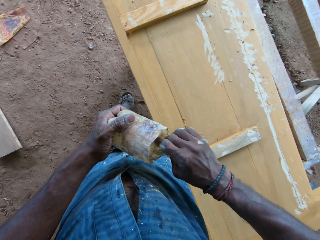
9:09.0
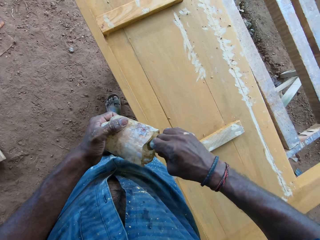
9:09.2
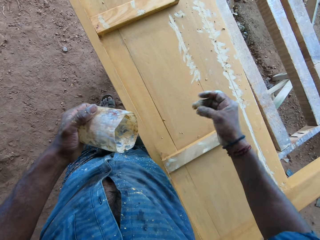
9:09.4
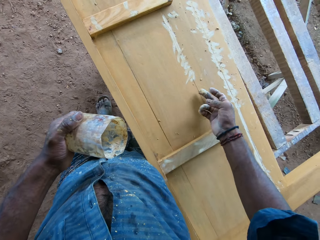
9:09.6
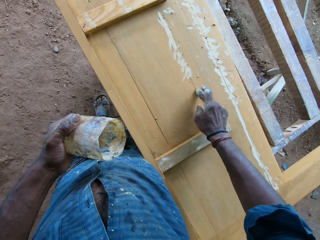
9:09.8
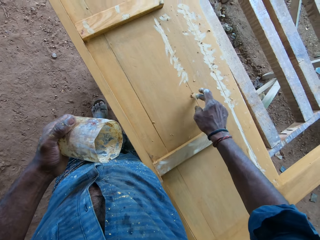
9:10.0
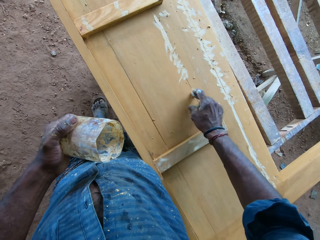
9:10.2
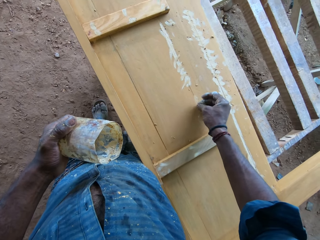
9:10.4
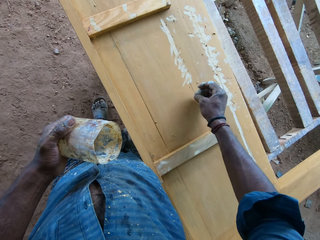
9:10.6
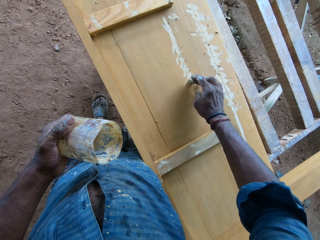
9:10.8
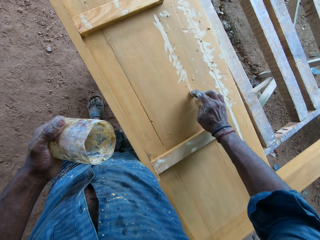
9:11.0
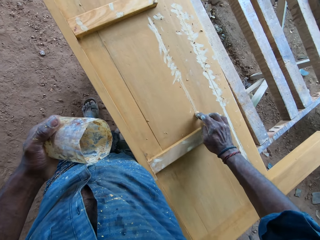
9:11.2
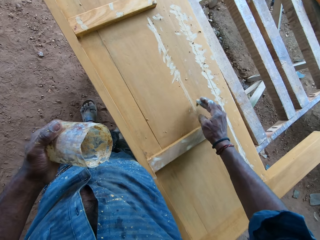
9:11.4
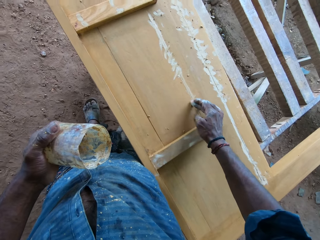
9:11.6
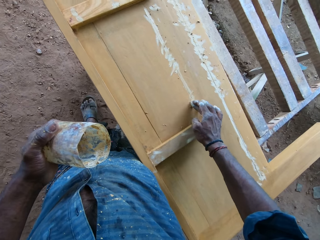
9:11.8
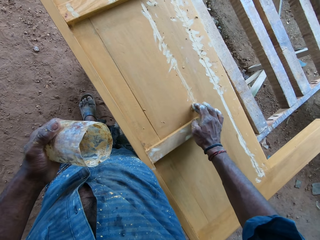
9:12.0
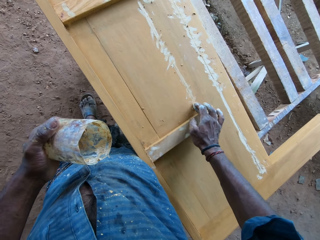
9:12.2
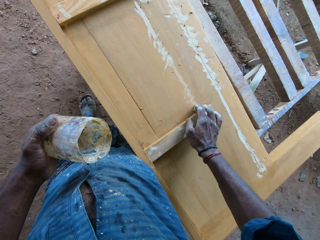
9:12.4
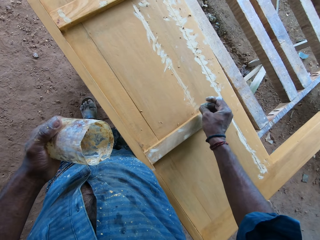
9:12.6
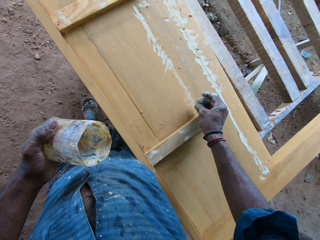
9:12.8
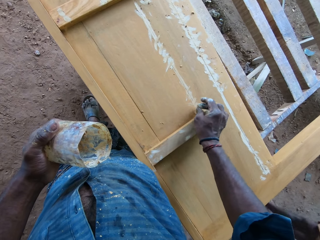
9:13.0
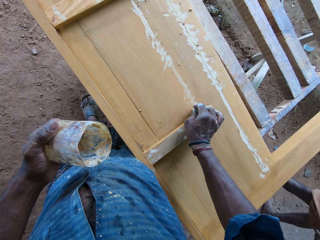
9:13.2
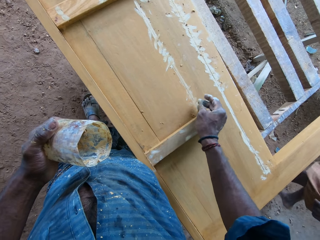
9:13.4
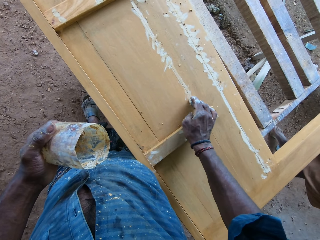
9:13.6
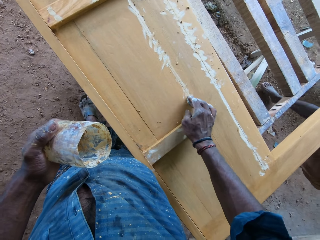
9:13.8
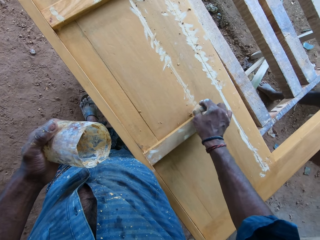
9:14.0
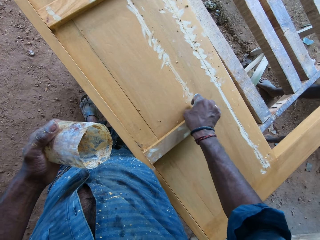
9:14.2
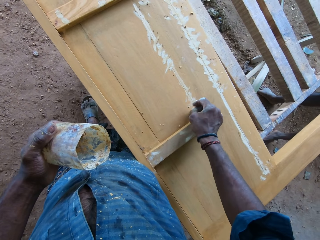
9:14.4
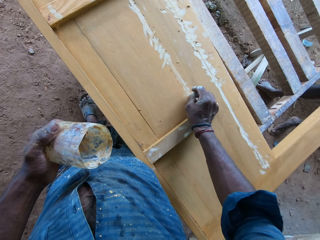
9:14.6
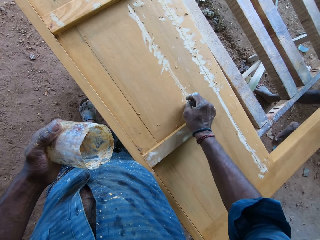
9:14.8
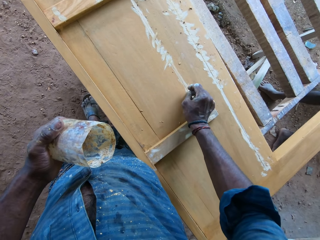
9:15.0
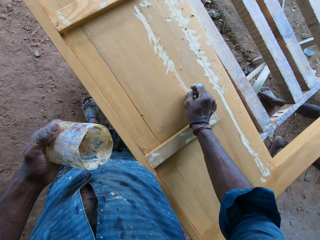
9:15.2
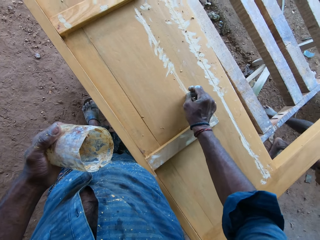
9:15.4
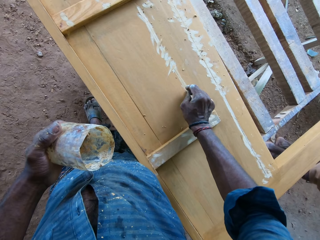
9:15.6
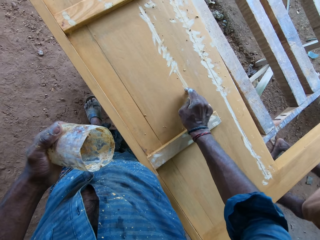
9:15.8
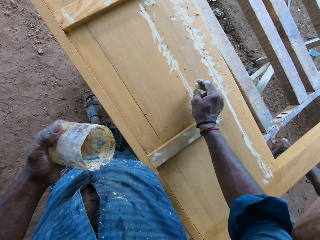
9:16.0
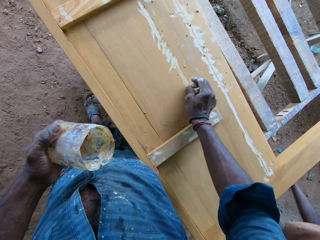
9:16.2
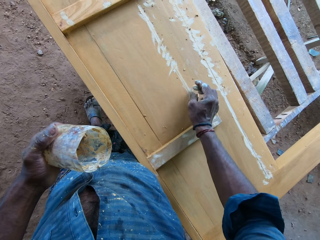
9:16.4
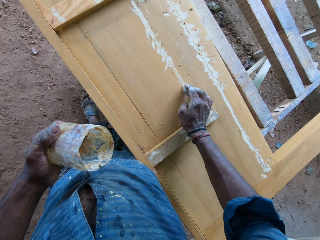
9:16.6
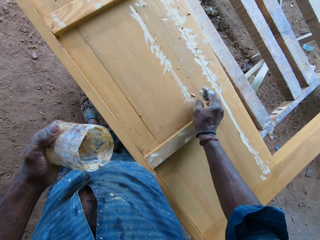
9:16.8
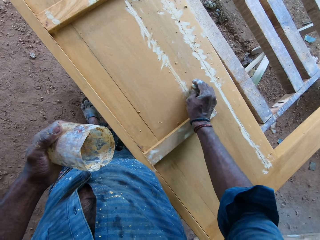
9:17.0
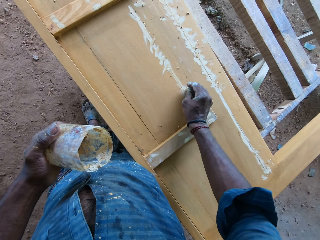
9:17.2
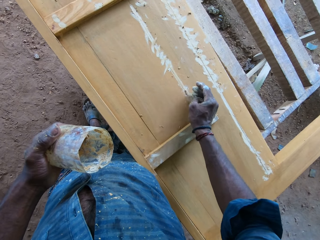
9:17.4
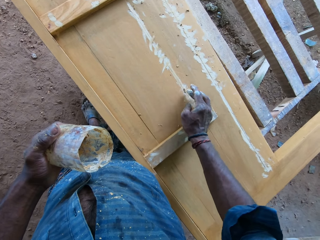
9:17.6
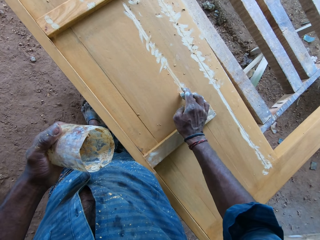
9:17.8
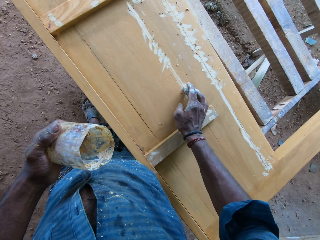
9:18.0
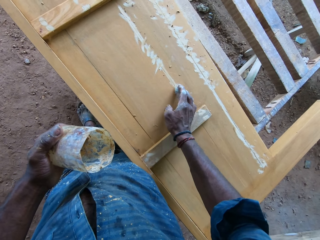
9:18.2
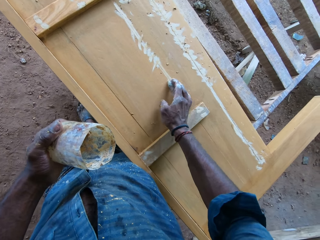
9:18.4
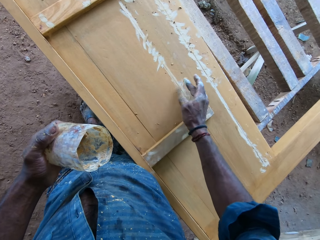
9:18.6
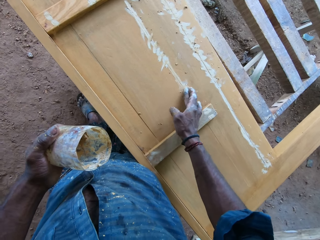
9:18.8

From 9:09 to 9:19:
The camera wearer applies the mixture on the footboard slat cracks. A person walks around. The camera wearer applies sawdust on a wooden board.

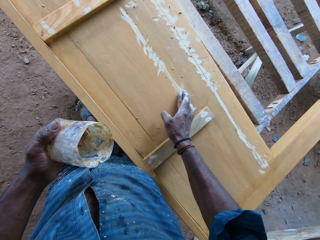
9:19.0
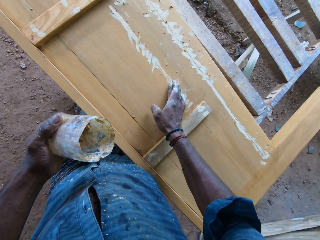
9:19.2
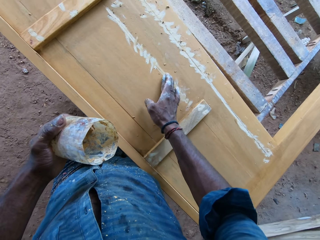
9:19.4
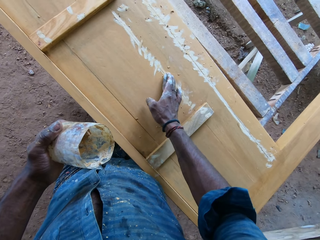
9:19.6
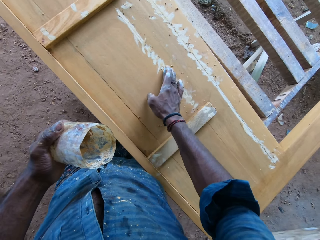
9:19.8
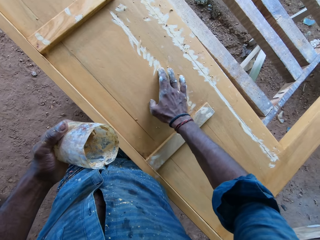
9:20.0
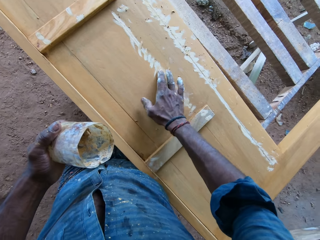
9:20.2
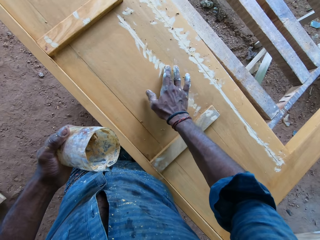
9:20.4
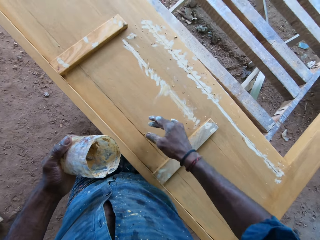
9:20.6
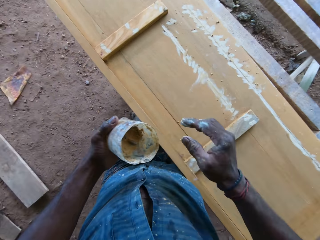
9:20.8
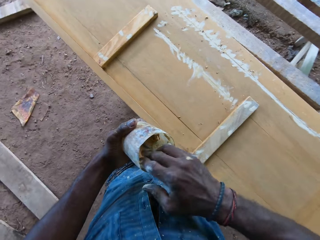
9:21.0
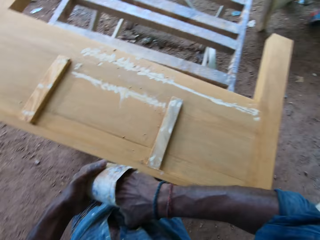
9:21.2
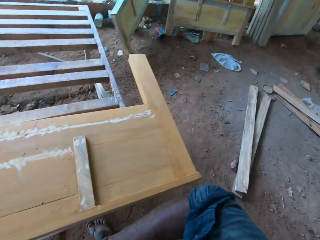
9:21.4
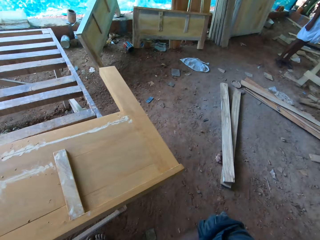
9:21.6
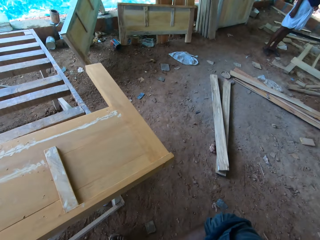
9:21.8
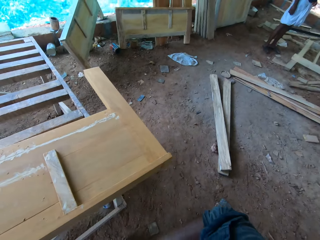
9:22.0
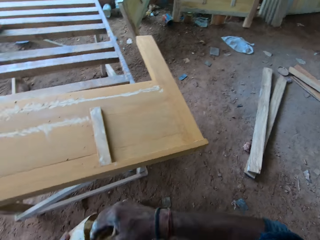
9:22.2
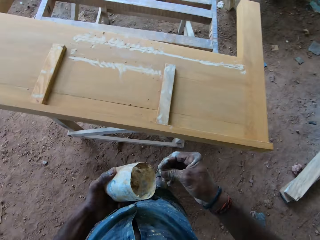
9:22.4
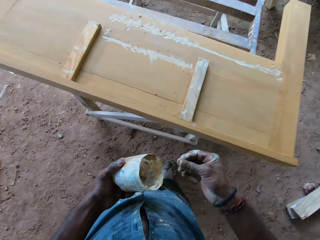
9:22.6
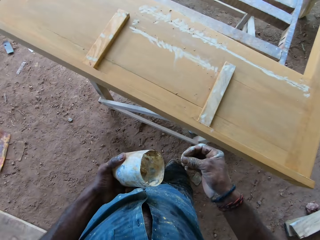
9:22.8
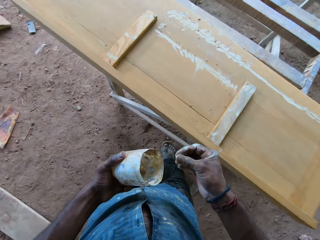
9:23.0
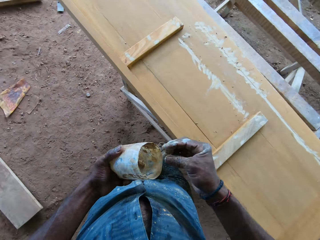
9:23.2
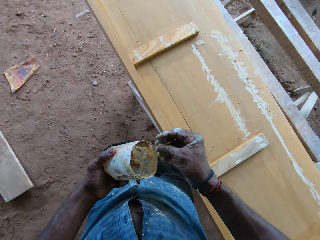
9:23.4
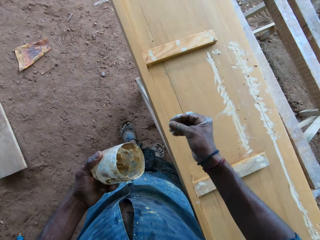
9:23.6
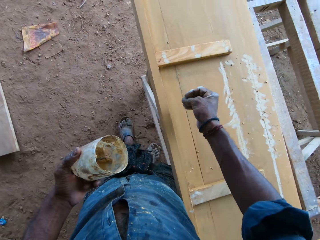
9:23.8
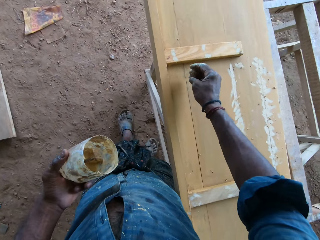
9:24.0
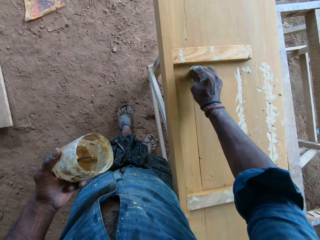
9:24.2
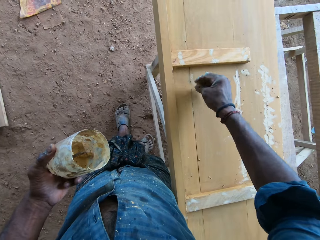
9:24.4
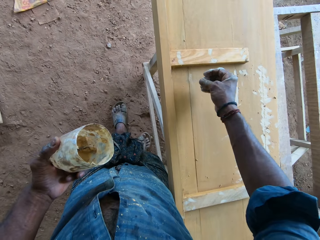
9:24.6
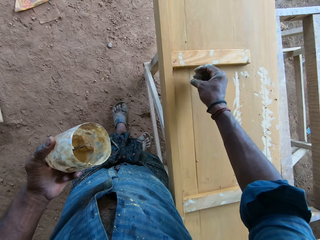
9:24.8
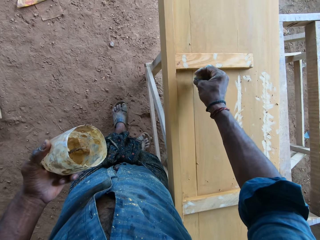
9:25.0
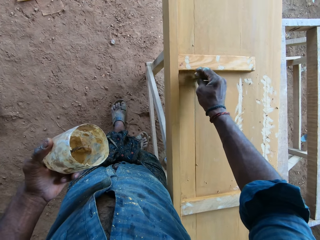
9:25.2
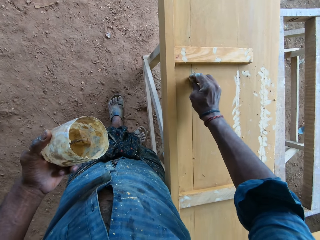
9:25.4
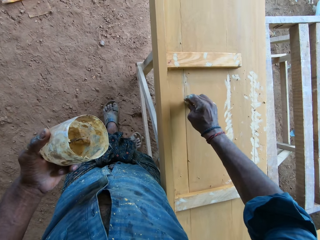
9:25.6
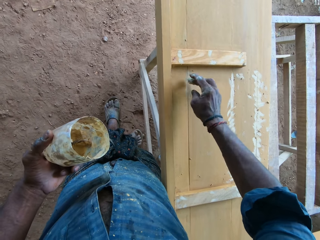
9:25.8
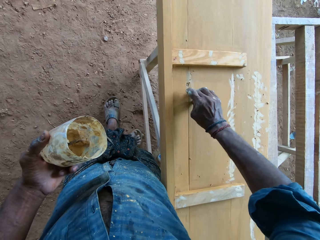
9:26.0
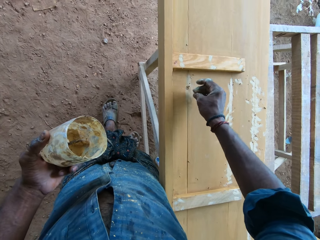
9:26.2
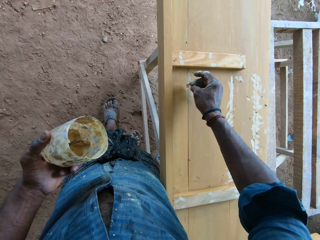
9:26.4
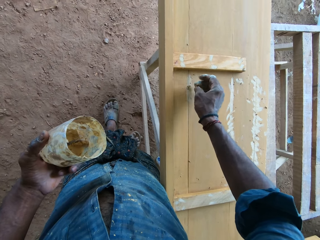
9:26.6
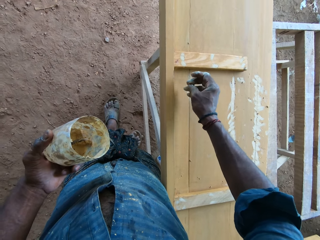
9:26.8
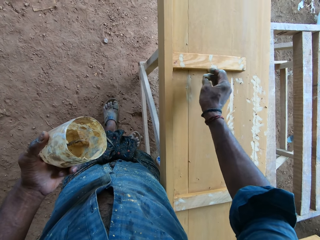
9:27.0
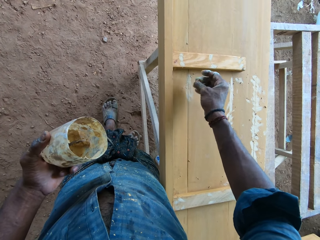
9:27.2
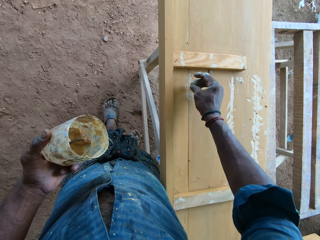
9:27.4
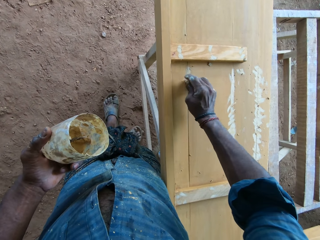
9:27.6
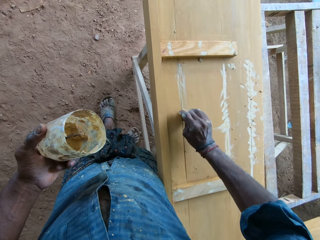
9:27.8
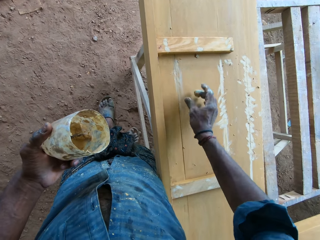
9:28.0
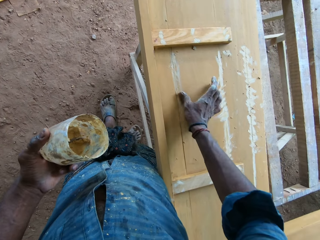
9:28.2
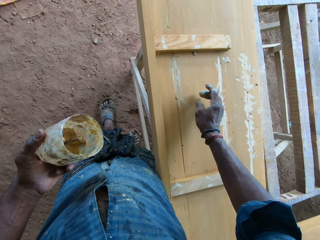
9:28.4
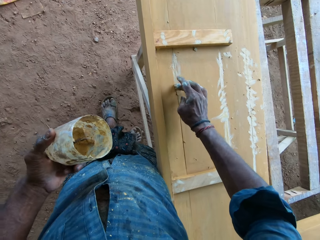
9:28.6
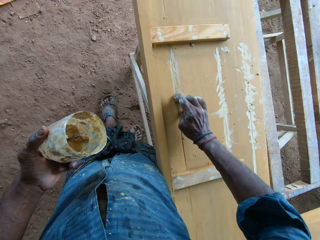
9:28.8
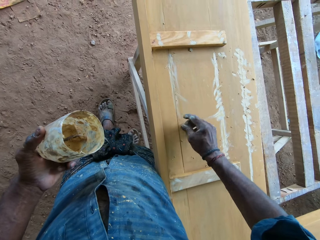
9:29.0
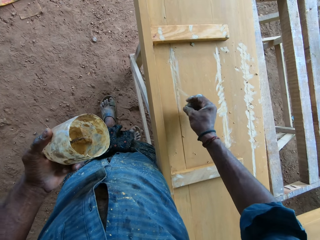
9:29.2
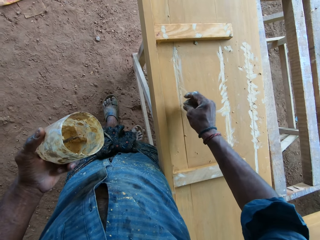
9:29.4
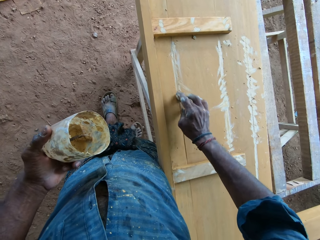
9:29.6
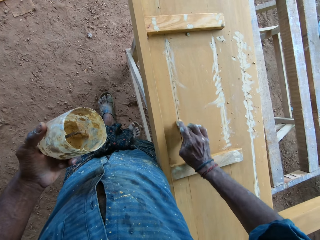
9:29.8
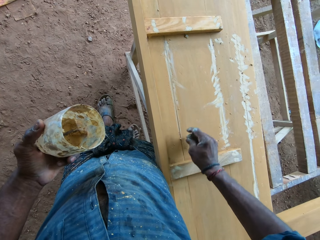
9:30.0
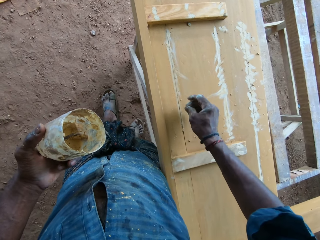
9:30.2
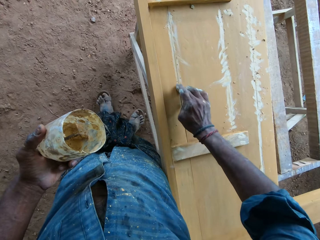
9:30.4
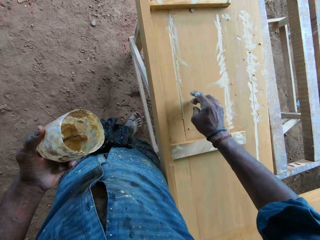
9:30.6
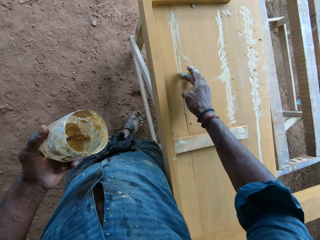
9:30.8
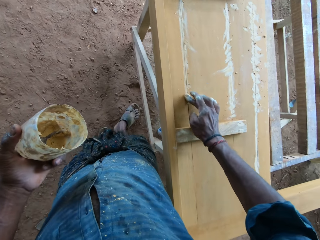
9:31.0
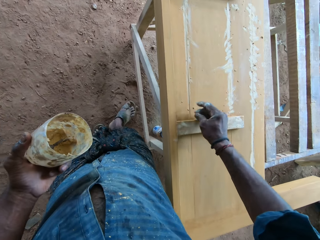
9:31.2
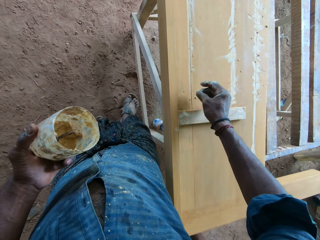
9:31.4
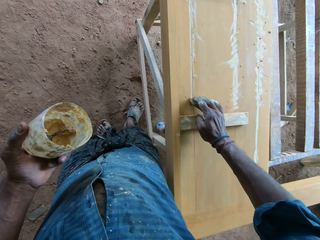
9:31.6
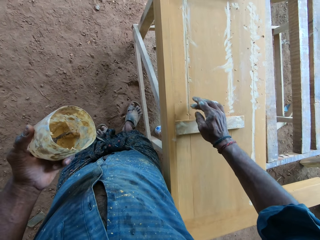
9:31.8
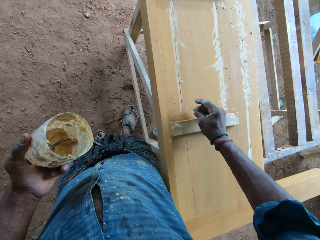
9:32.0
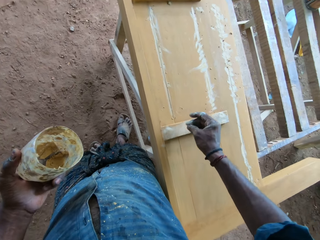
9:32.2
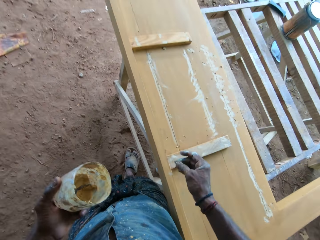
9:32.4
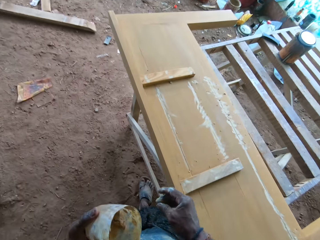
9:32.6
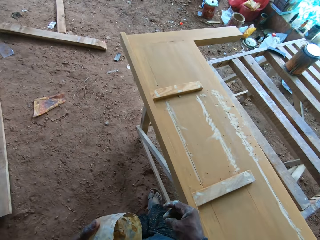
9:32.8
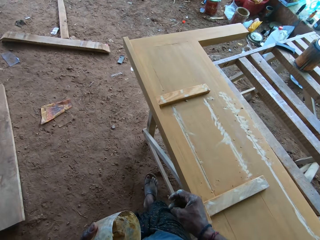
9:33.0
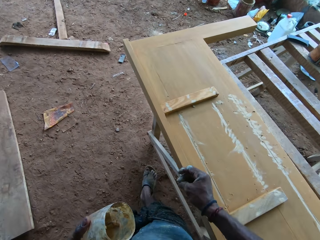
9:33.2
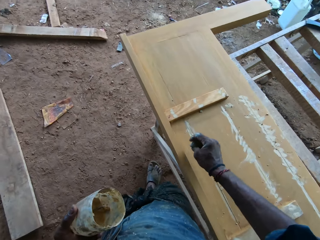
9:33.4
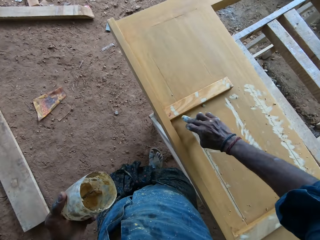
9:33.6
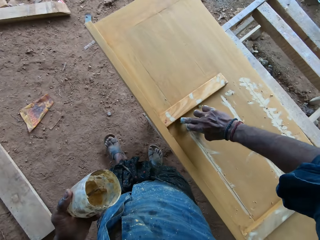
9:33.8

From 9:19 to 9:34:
The camera wearer dips his right hand inside the container. He looks aside and adjusts the fingers. He smears the paint or substance on the furniture or wood with his right hand. He adjusts hands. He applies the substance on the wood. He adjusts fingers. He adjusts the substance. He adjusts the fingers. He pushes aside the white paint with his right hand. He applies the substance on the wood. He adjusts fingers. He applies the substance on the wood. He adjusts fingers. He applies the substance on the wood. He adjusts the finger.
